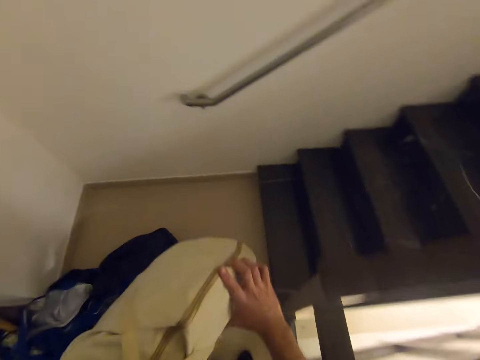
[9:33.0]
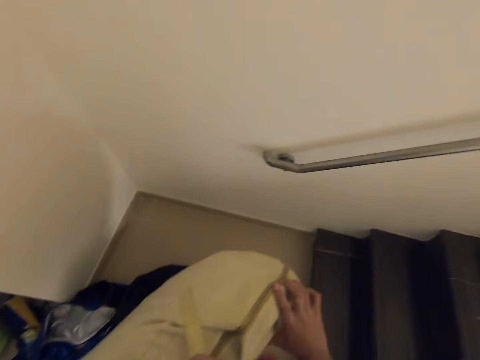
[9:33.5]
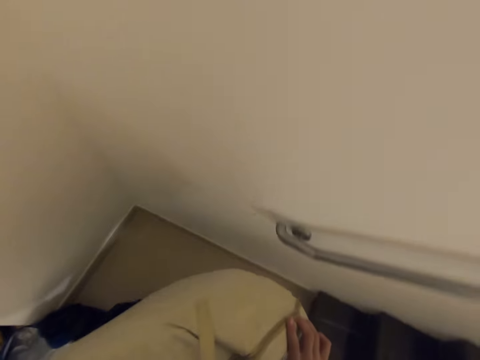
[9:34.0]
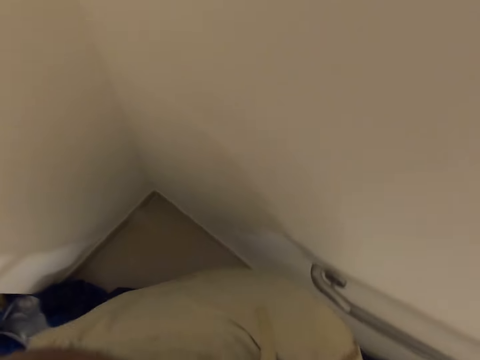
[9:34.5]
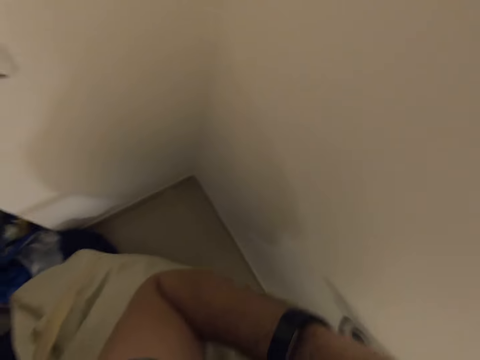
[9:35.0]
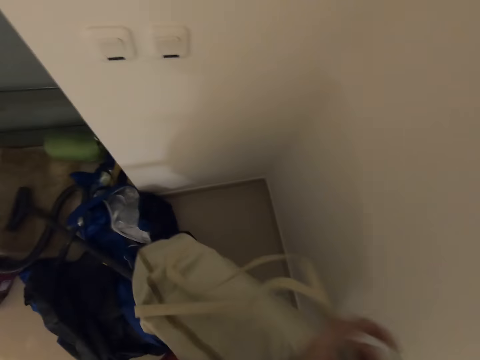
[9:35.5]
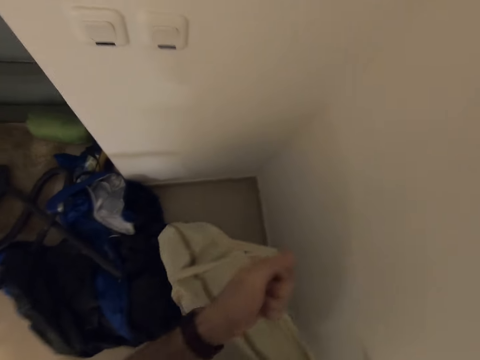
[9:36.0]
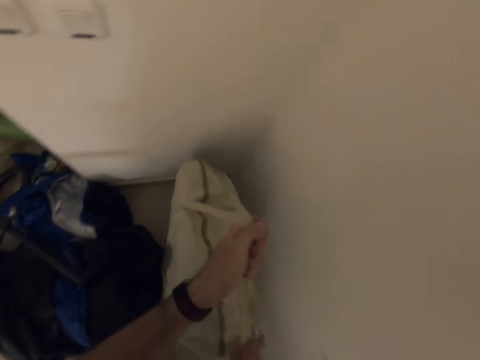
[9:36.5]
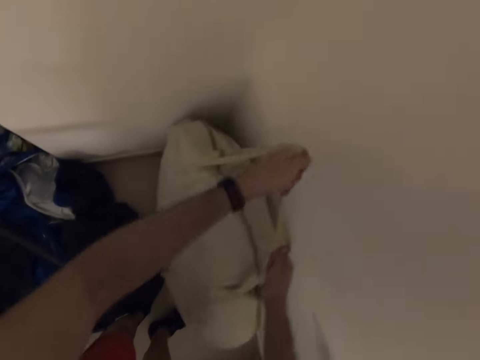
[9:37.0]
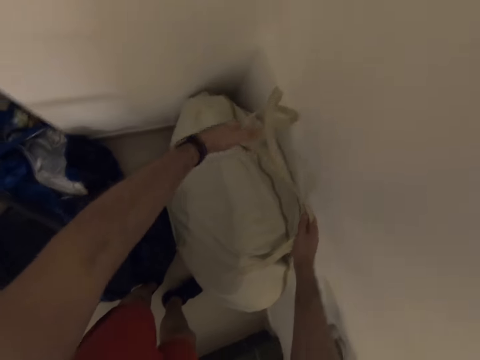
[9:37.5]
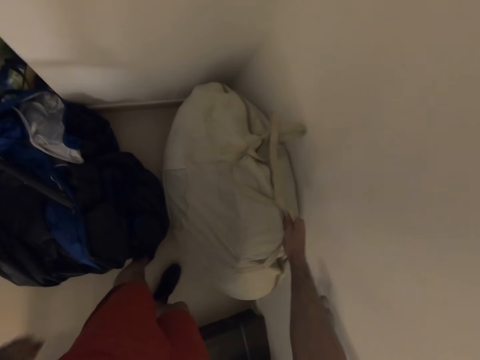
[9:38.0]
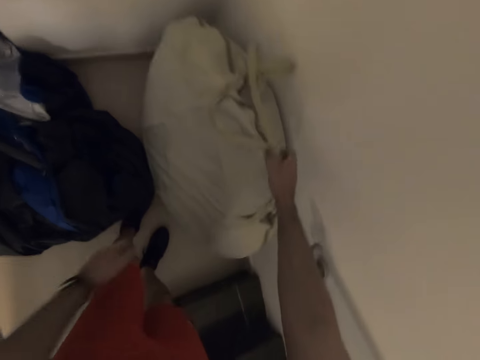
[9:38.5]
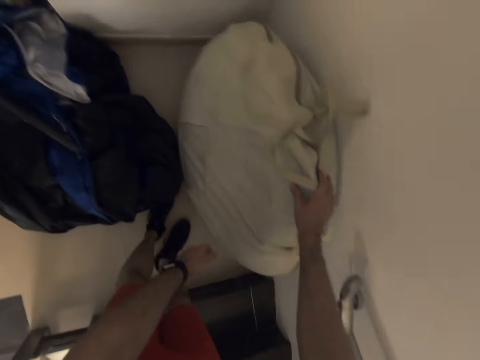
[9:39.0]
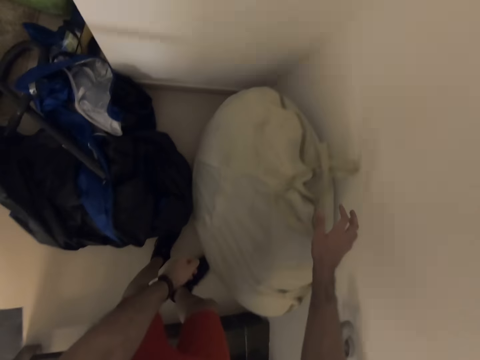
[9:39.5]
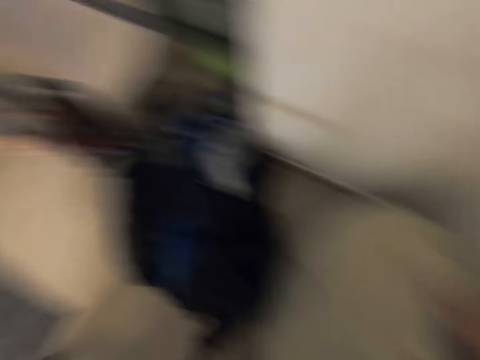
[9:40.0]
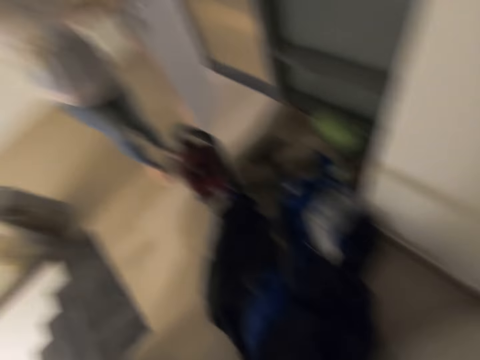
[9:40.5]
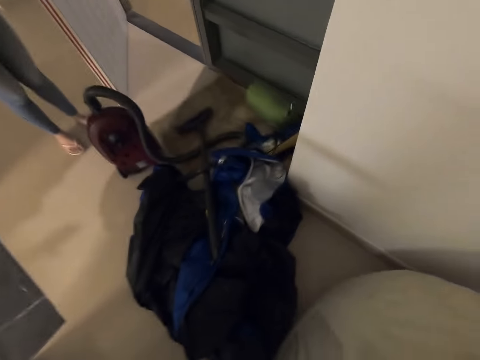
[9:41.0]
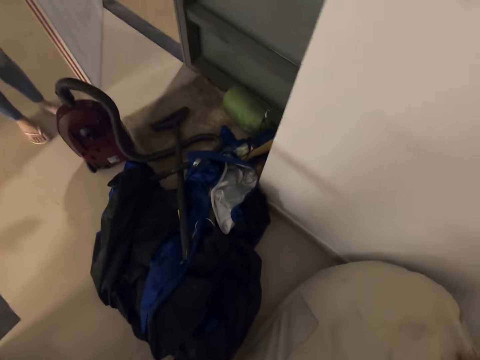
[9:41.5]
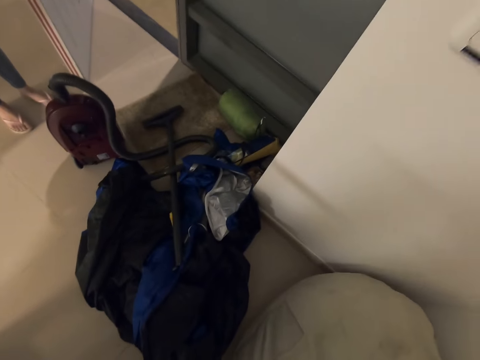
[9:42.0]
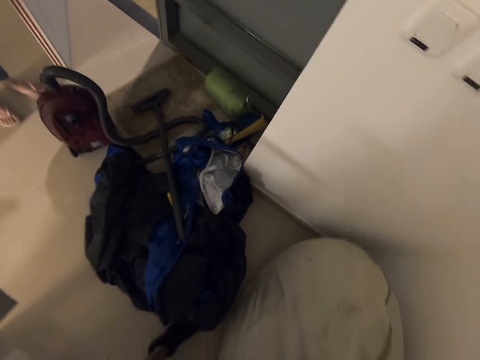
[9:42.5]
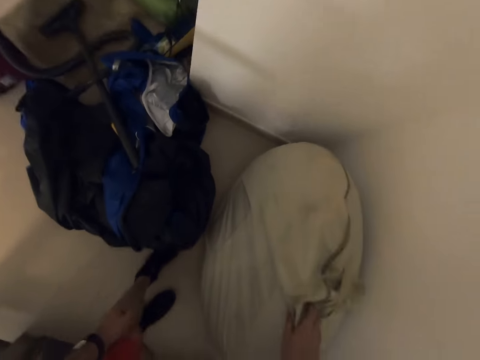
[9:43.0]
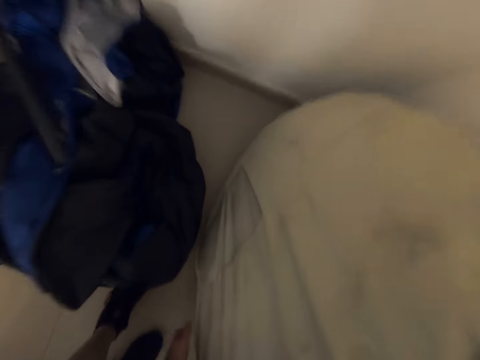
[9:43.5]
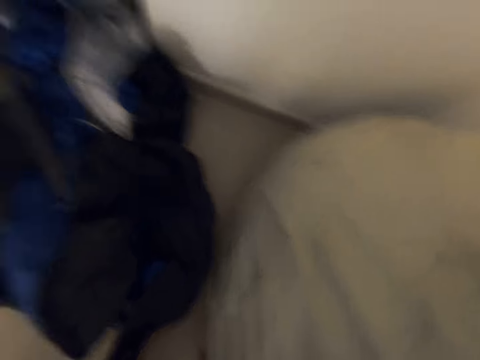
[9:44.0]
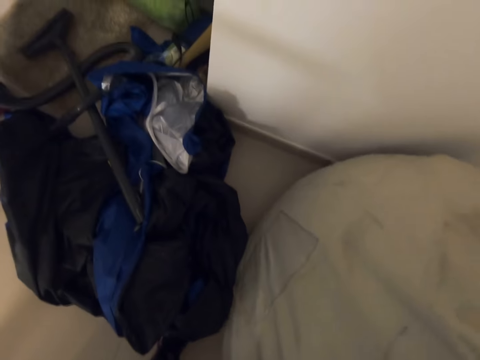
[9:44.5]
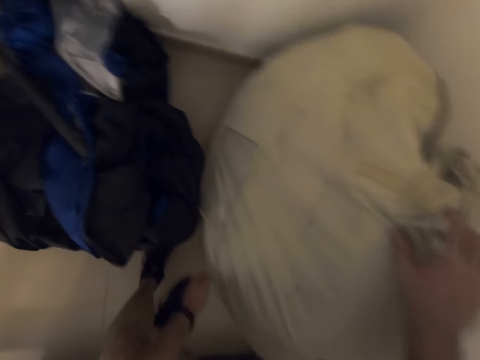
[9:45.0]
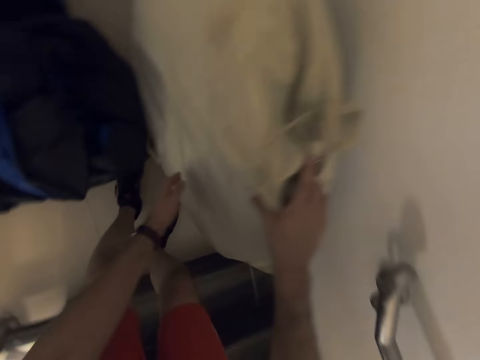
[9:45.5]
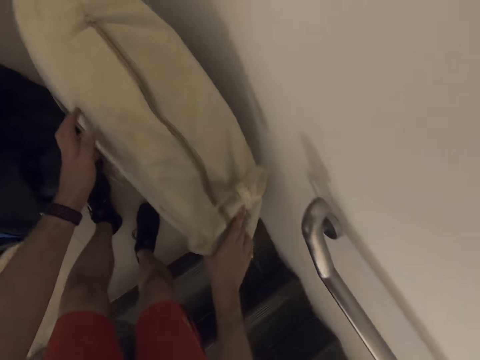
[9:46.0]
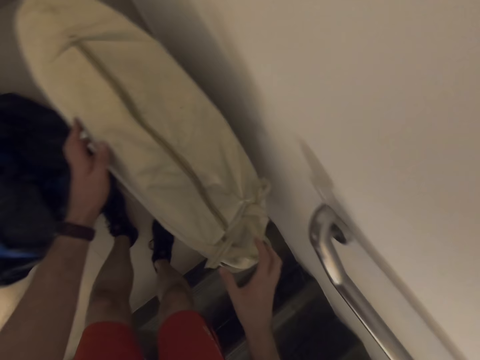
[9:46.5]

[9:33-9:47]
The camera wearer puts the bag on the floor. They adjust the bag.

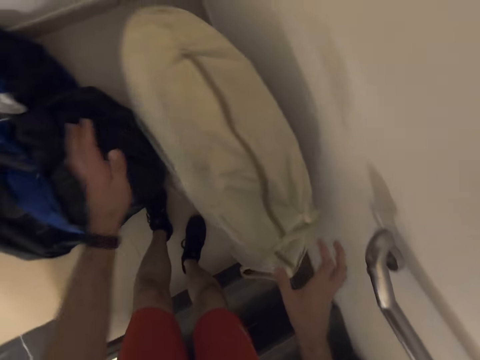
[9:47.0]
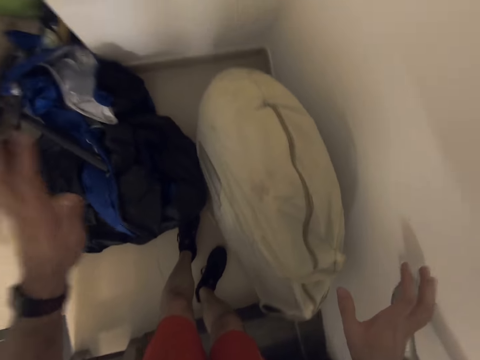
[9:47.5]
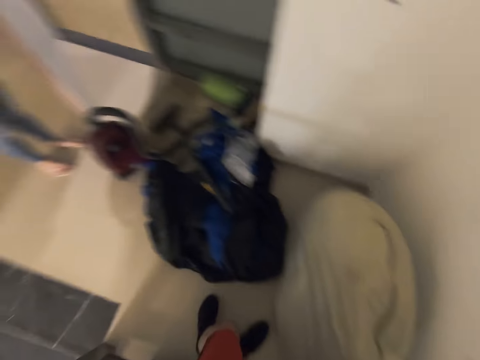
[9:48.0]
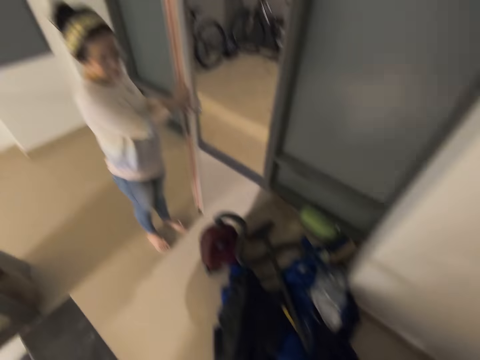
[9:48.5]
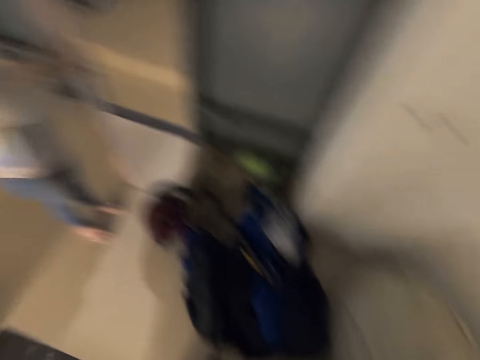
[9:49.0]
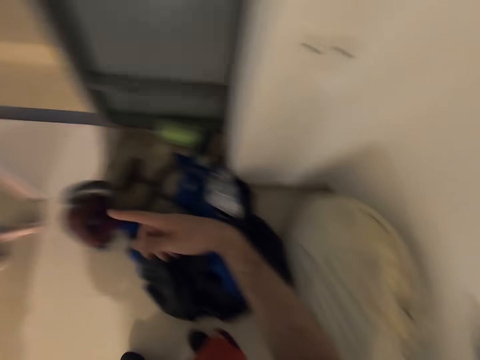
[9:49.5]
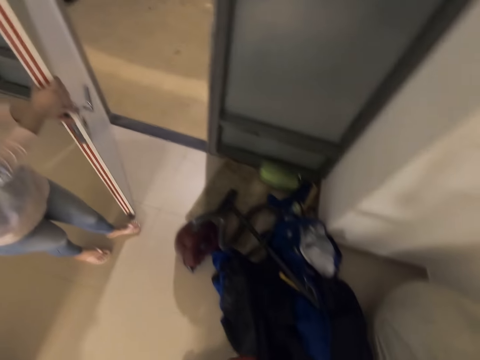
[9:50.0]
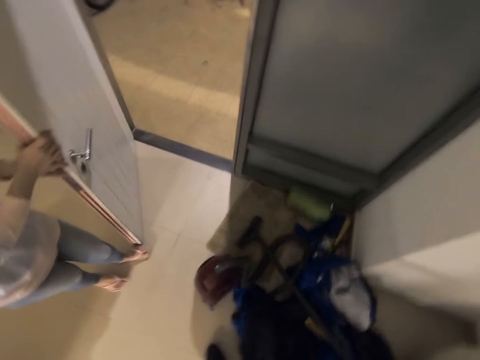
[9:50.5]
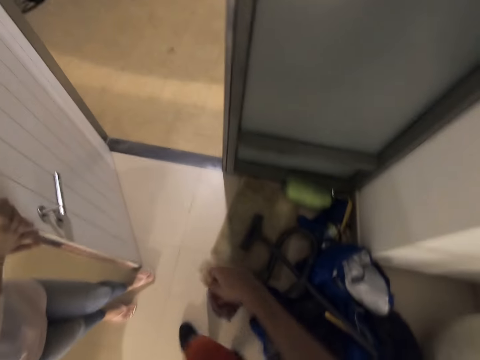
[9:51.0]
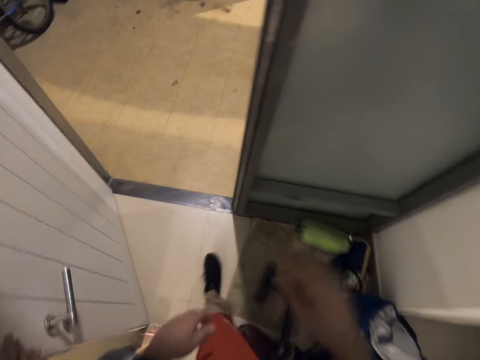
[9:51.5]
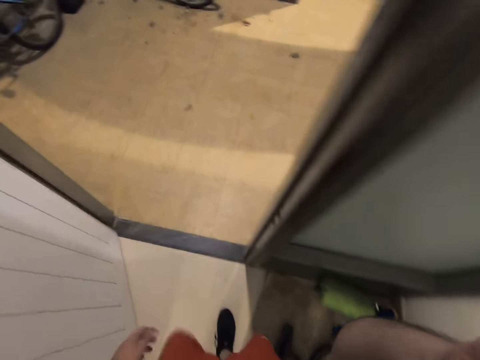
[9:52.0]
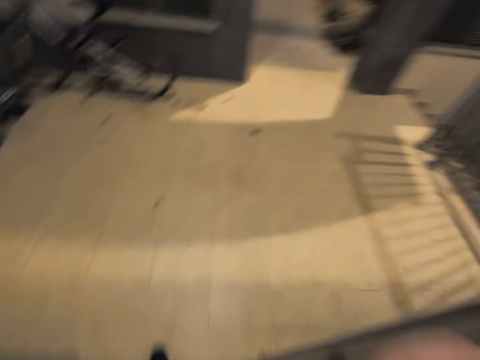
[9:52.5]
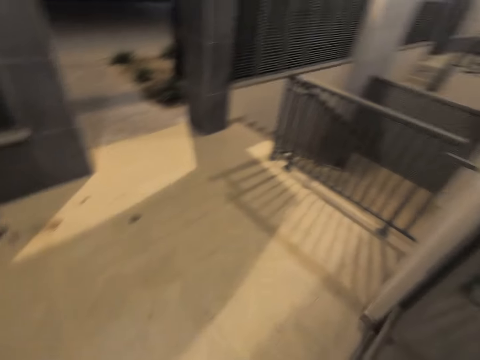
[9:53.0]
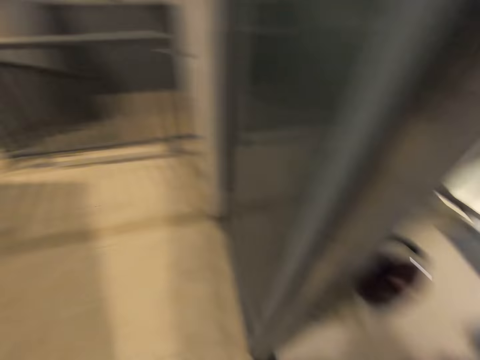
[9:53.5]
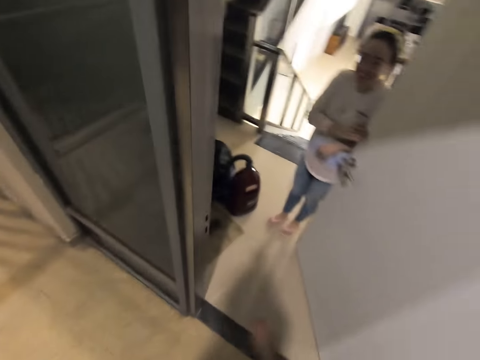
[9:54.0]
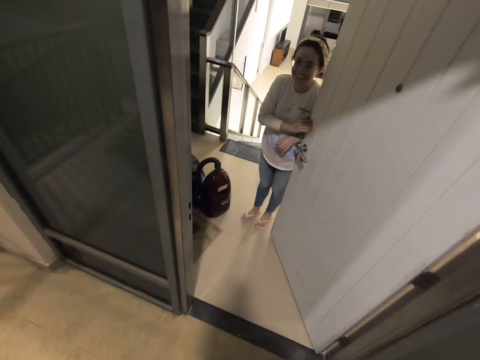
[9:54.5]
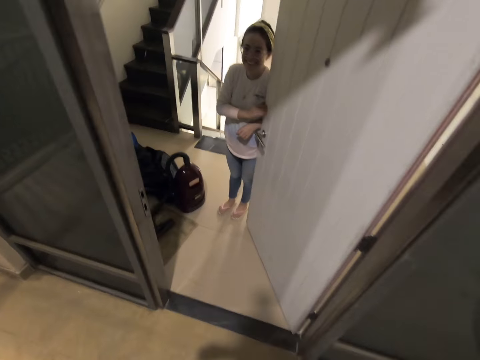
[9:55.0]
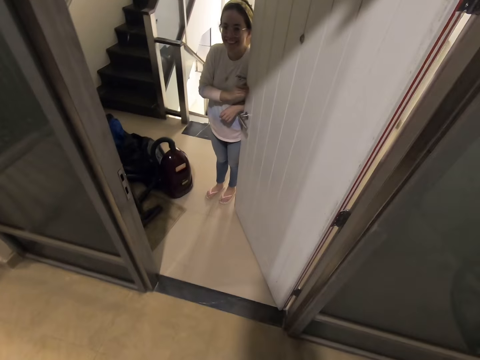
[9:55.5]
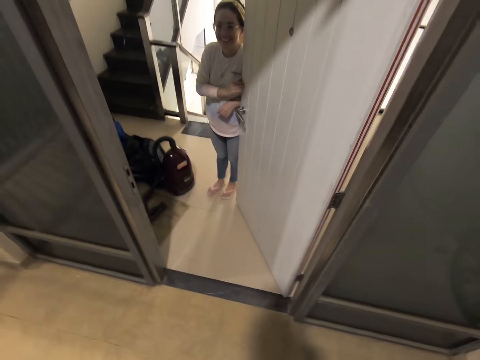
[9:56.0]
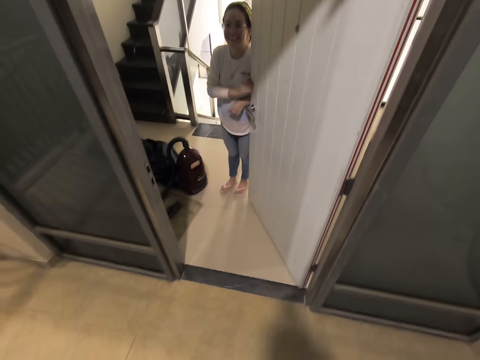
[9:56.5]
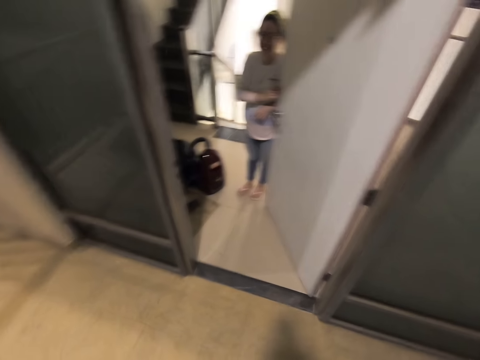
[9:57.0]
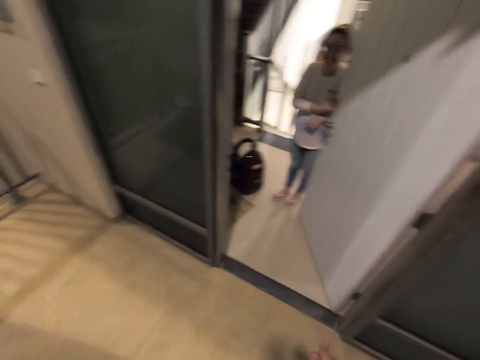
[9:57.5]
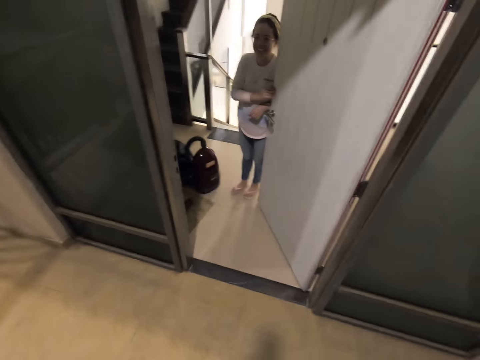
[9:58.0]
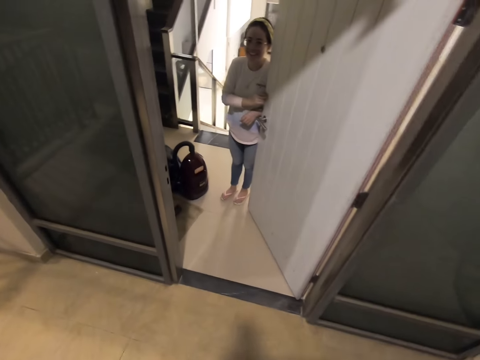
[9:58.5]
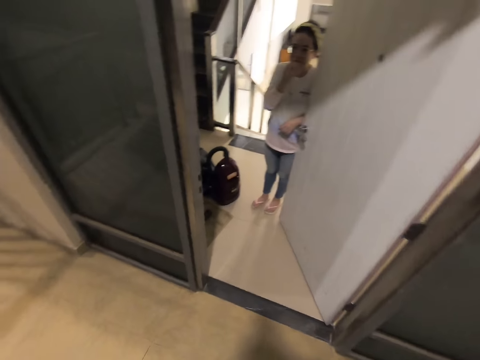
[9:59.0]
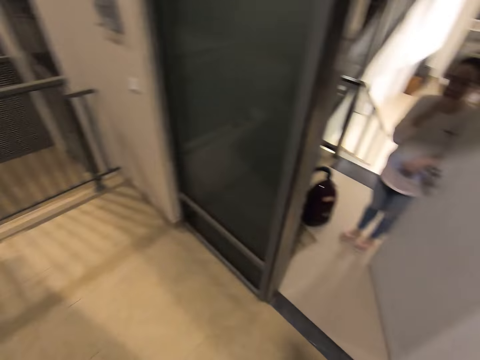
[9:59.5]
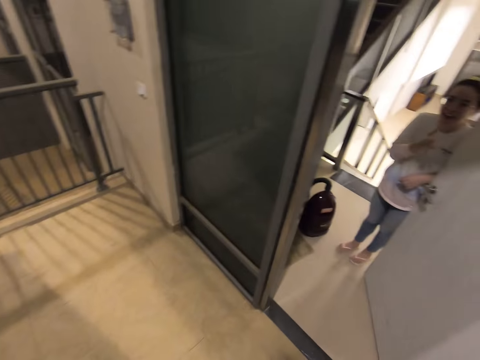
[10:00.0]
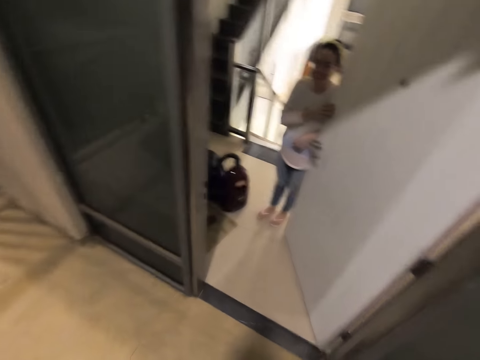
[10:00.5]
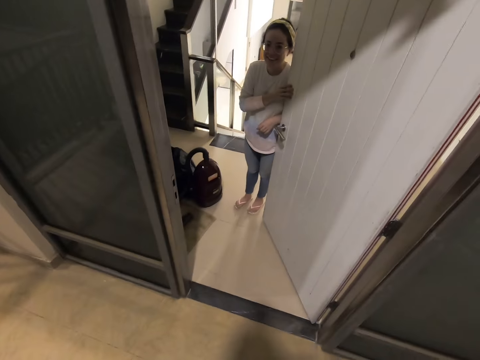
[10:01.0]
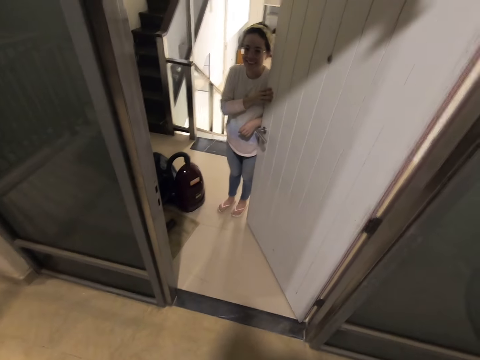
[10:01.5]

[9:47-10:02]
The camera wearer raises hands up and points. They get out of the house and fix the camera. They hold a conversation with a female. The female nods her head.
